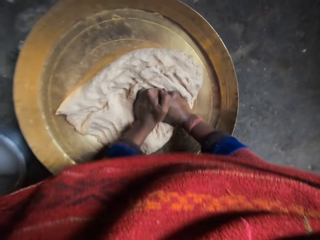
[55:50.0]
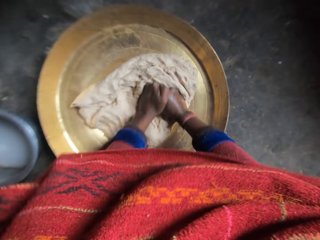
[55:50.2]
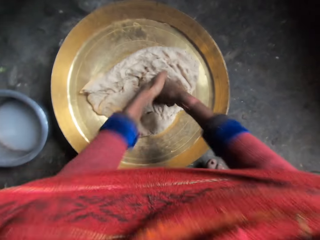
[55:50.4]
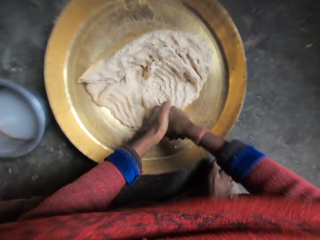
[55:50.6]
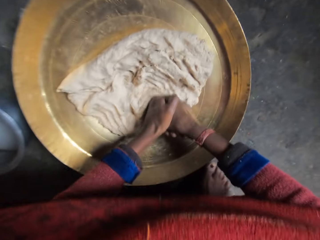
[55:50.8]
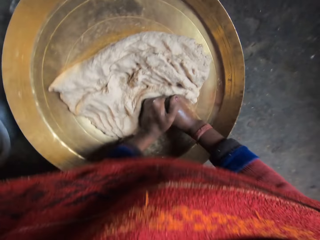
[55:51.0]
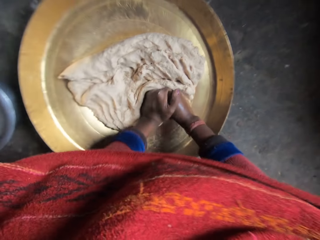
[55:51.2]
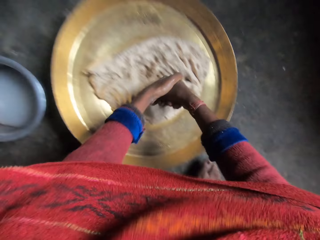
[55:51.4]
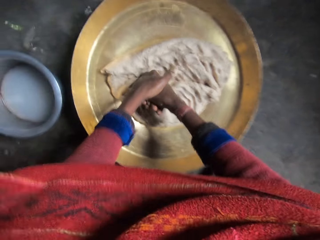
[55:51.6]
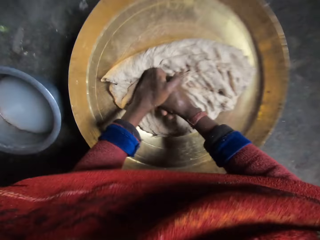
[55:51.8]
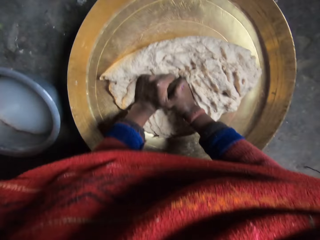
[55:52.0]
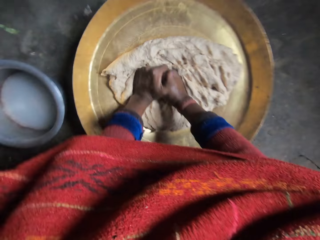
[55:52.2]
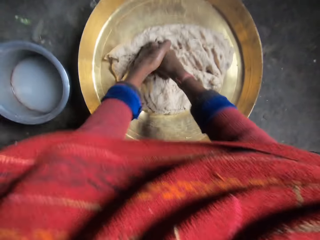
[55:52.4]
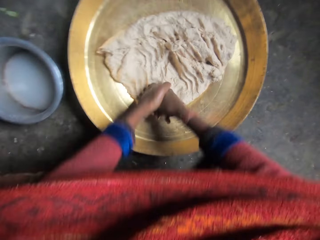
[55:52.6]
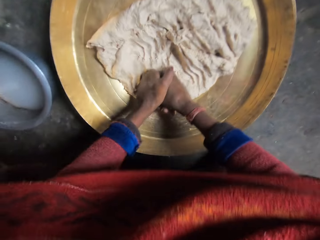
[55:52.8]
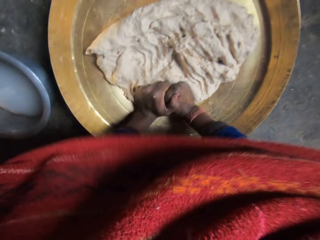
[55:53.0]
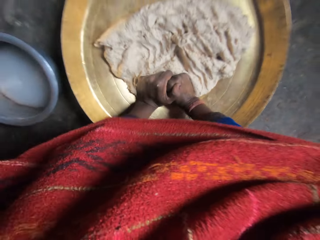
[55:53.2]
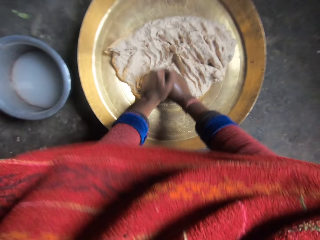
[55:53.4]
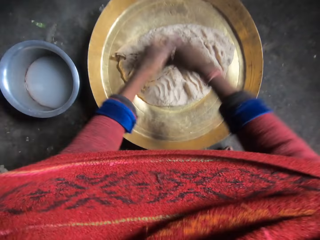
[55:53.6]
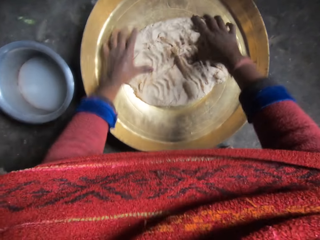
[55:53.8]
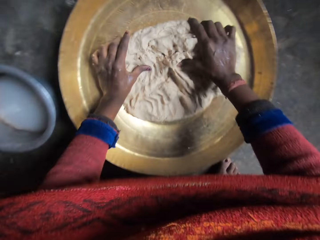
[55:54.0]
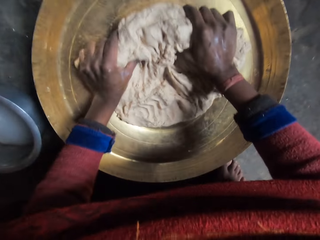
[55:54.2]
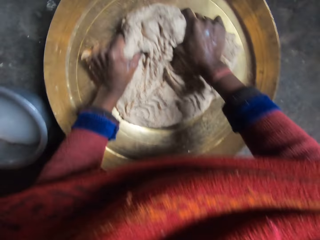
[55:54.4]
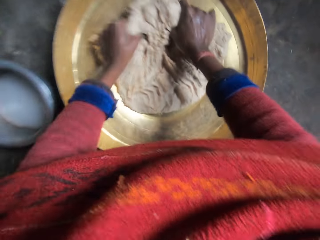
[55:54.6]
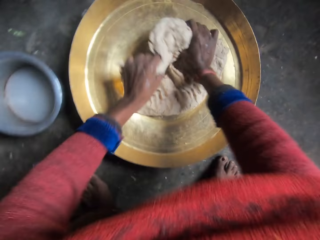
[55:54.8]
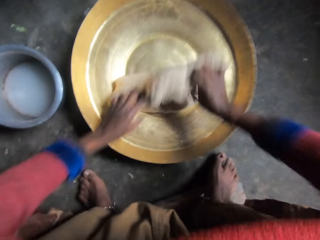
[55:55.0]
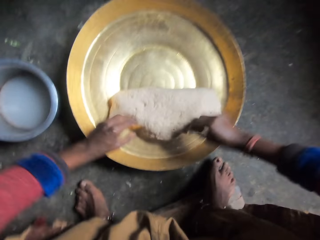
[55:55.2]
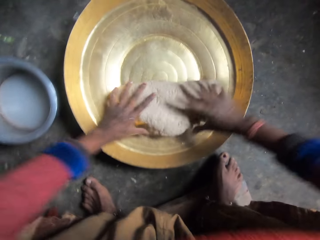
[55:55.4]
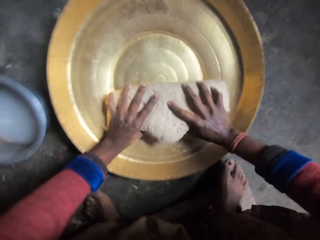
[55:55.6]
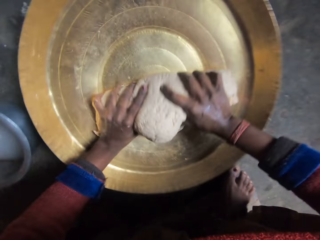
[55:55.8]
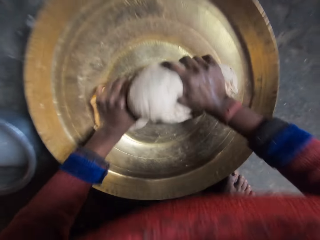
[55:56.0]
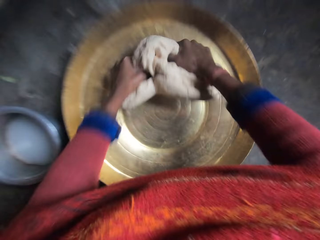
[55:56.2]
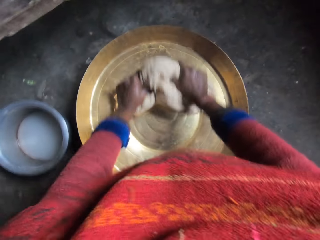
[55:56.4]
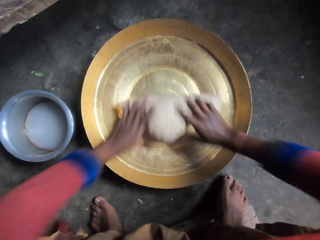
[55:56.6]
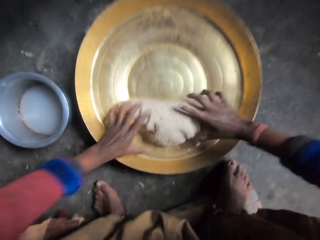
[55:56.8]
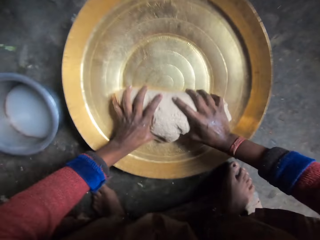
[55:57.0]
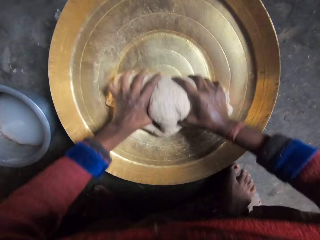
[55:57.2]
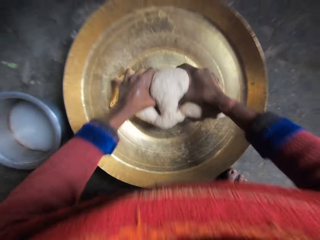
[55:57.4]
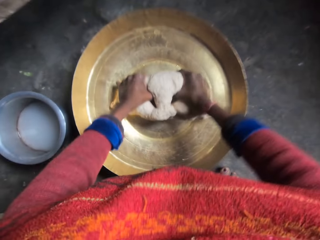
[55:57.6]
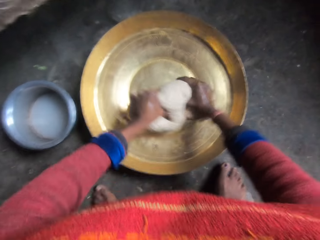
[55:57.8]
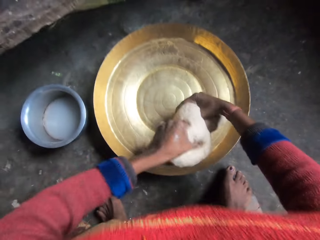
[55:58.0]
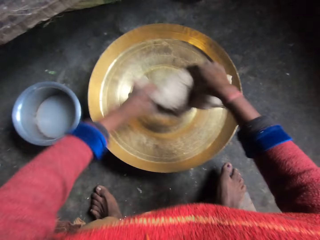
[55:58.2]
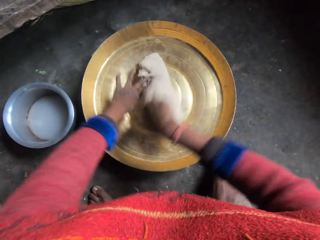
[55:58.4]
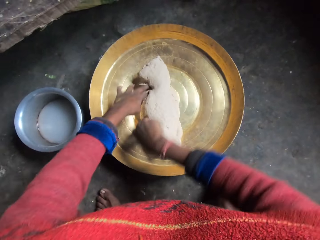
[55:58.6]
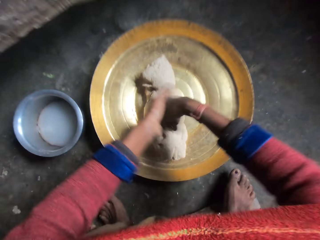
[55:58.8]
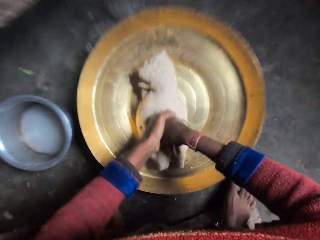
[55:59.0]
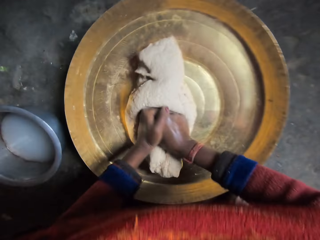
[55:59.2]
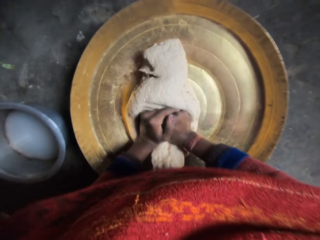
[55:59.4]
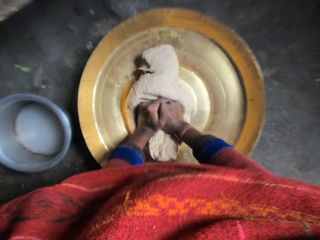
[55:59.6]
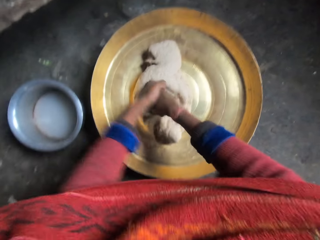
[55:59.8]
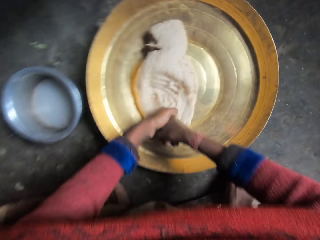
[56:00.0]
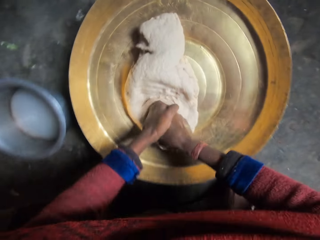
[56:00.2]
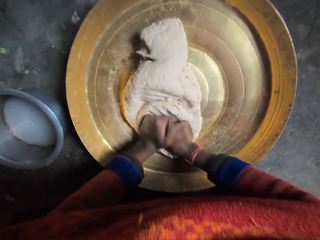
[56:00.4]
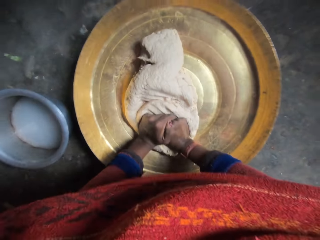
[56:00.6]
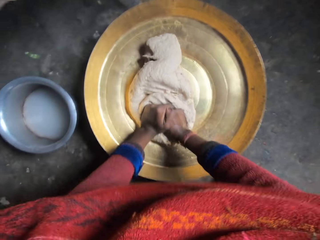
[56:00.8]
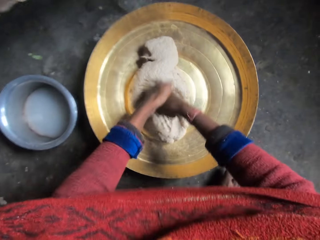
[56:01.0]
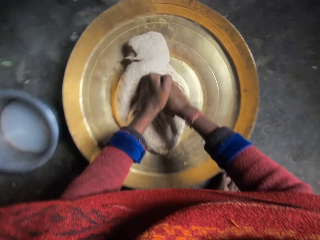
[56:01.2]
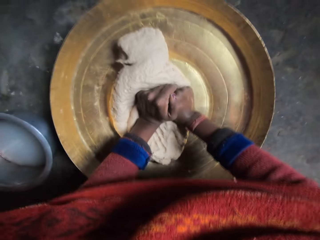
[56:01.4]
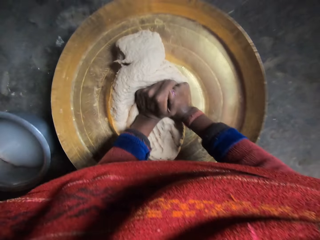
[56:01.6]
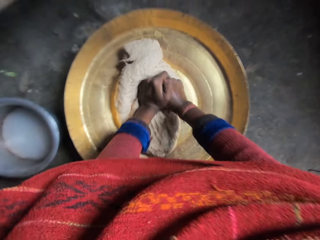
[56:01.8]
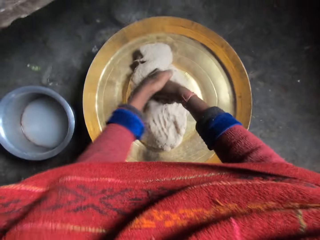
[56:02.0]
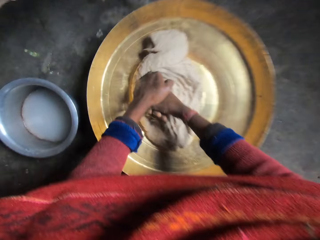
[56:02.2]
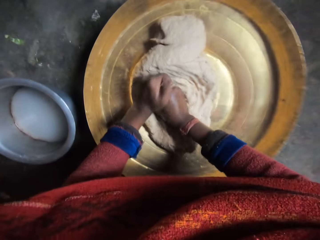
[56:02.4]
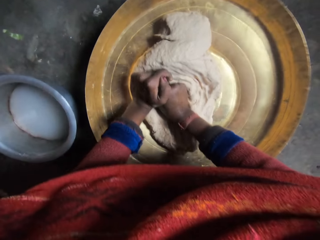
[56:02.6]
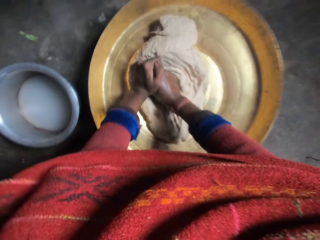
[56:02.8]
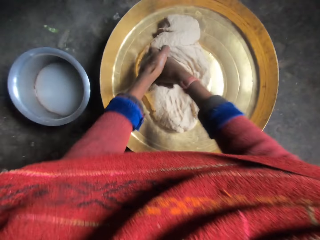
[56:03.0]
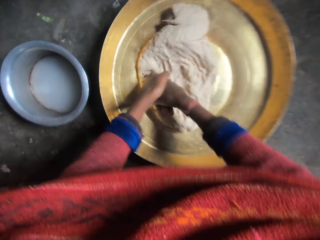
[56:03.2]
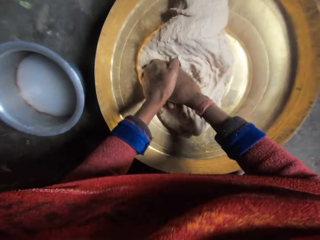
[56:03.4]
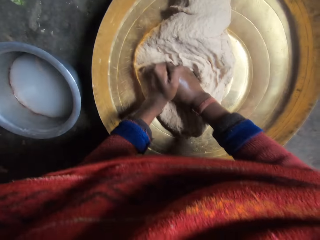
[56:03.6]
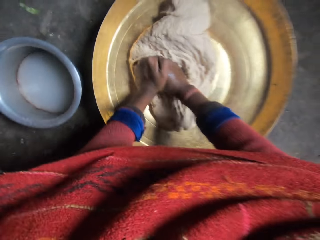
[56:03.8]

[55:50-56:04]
The camera wearer holds the dough, flips the dough, rolls the dough, lifts the dough, puts down the dough and presses the dough in the basin with his hands.

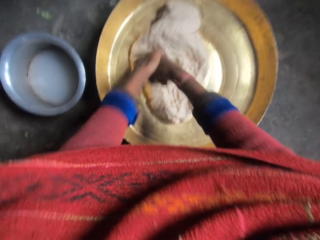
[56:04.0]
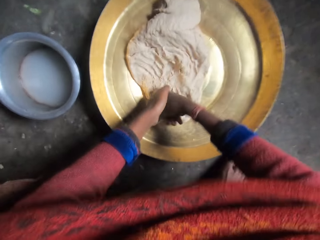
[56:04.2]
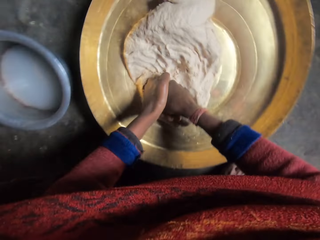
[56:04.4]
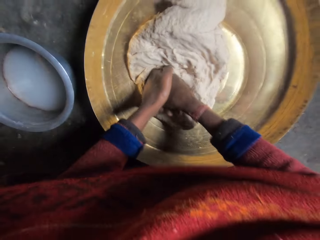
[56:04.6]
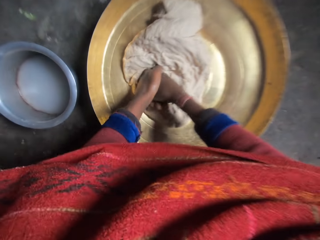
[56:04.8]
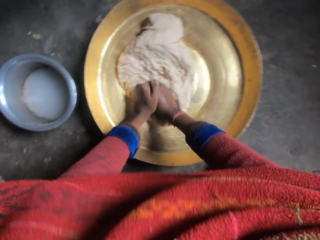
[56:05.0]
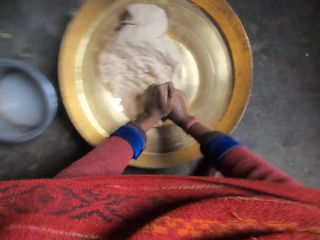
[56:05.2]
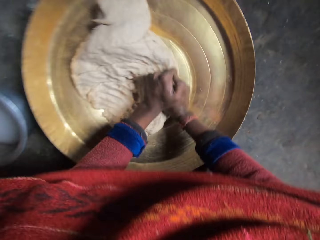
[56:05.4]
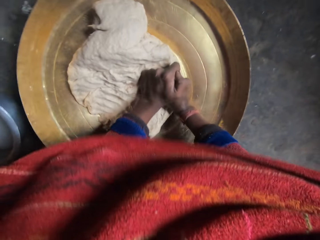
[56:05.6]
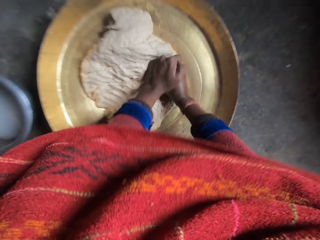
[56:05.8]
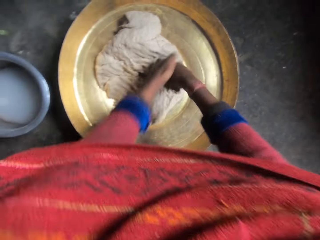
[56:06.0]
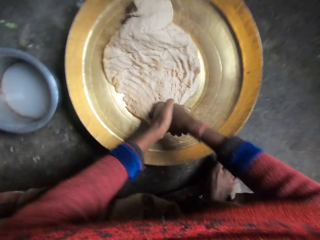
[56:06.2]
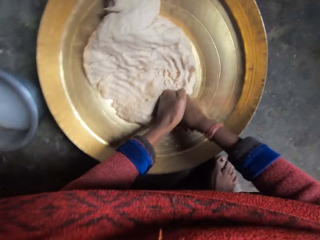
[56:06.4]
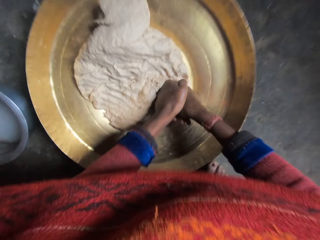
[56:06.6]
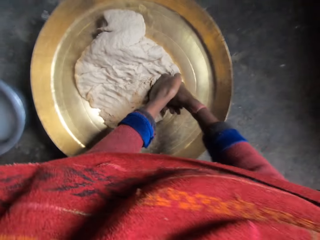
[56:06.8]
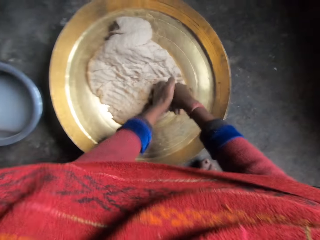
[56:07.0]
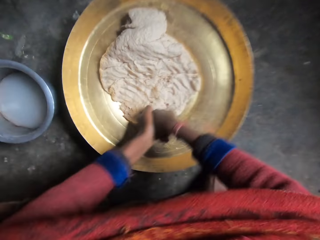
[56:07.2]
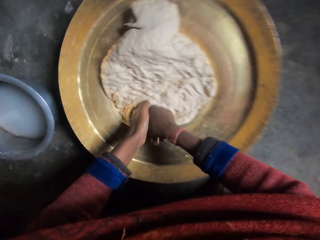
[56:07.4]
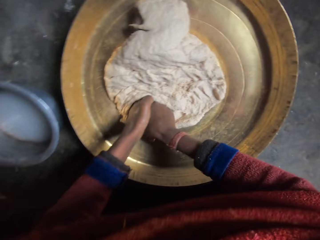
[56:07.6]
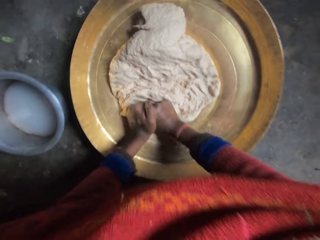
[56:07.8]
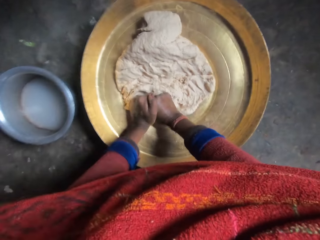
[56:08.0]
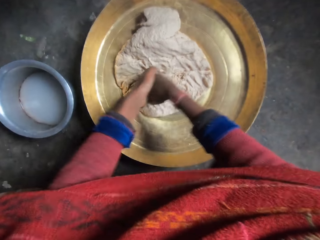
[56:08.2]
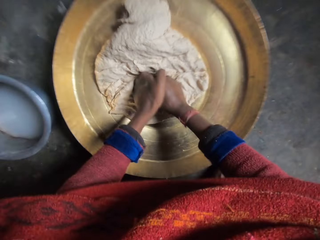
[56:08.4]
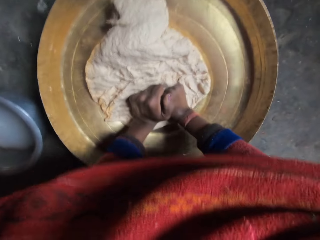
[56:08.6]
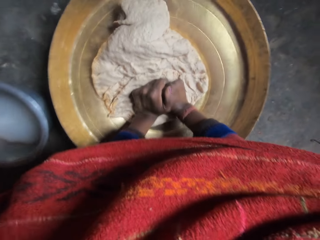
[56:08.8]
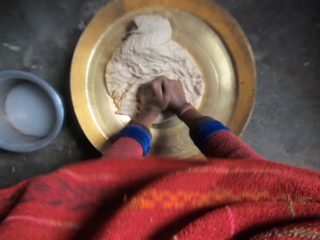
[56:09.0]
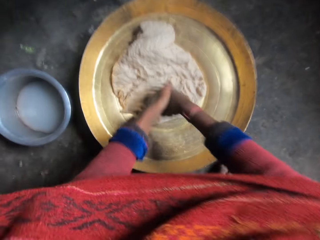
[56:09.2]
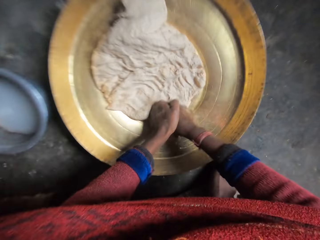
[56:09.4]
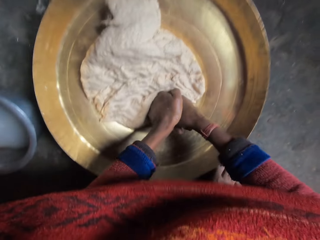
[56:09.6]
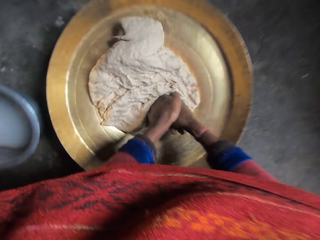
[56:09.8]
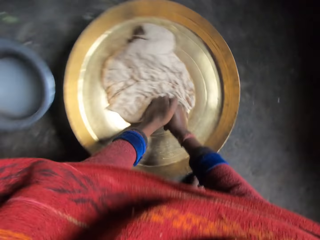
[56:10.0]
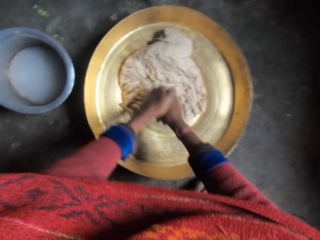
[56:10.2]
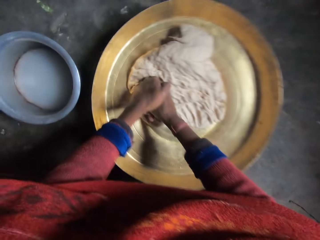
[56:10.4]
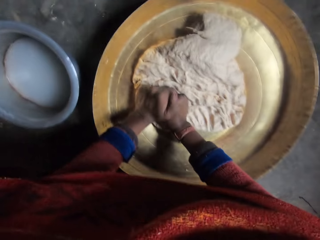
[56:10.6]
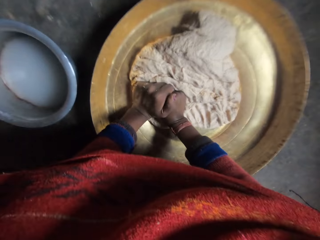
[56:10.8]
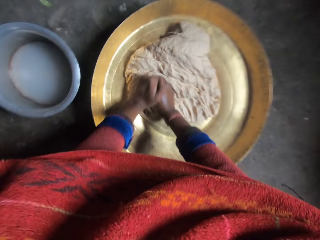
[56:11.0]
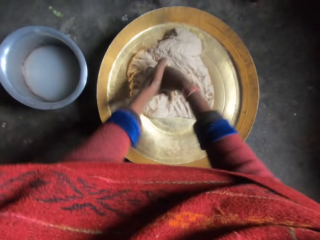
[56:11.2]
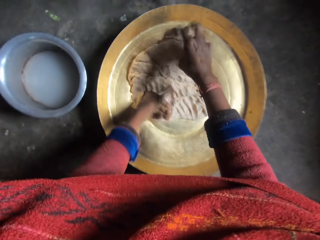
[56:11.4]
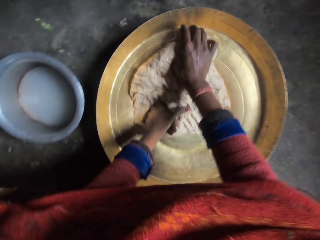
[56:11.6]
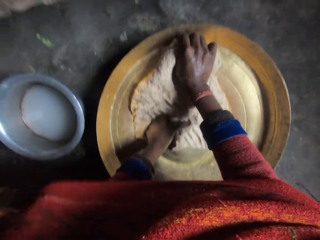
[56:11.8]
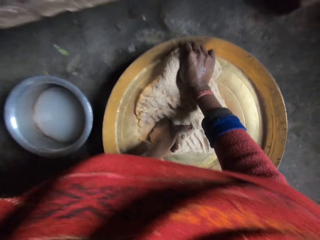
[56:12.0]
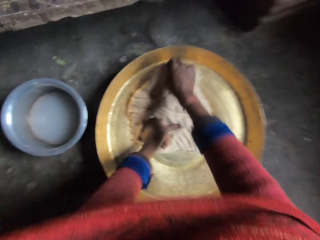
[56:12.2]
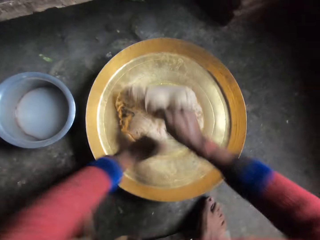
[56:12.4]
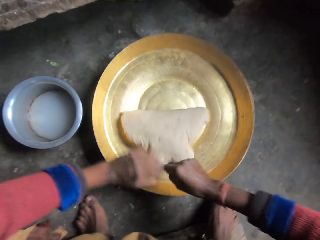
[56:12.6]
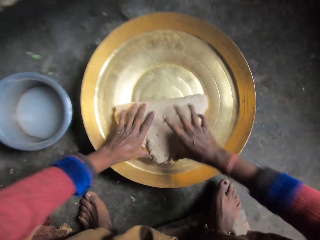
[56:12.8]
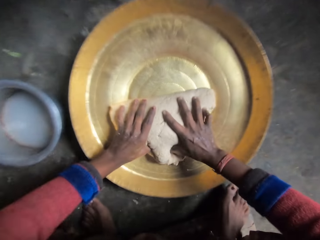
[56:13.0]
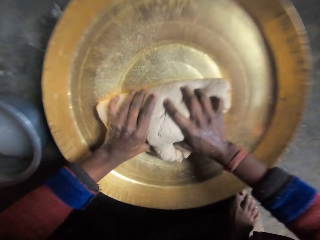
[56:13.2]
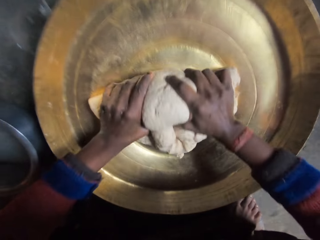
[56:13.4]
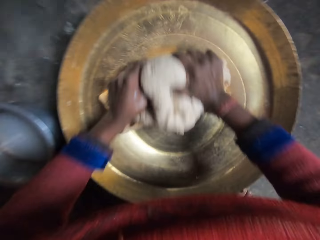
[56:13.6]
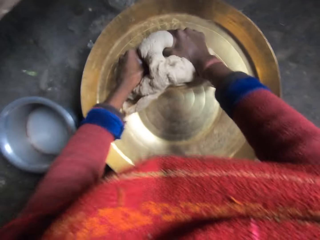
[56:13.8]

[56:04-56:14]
The camera wearer holds the dough and flips the dough.
